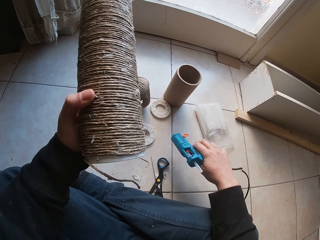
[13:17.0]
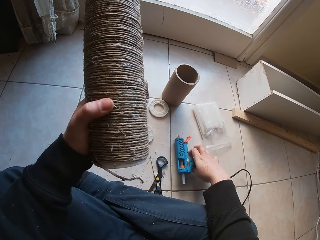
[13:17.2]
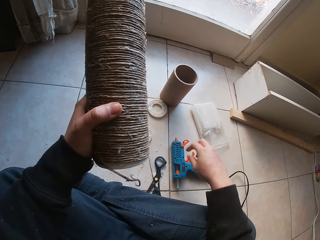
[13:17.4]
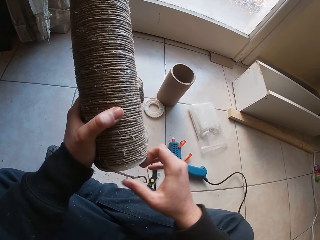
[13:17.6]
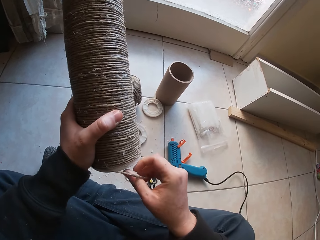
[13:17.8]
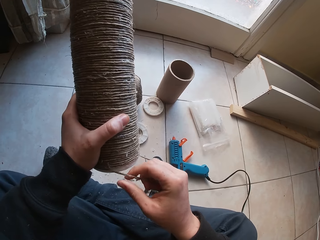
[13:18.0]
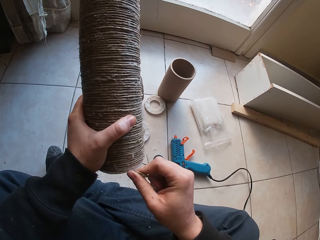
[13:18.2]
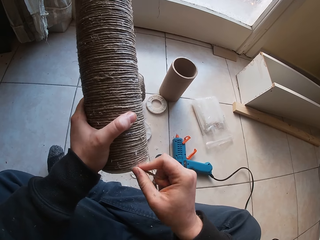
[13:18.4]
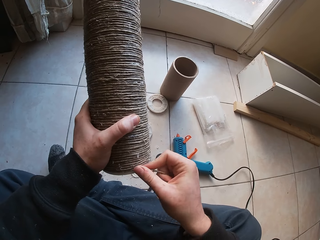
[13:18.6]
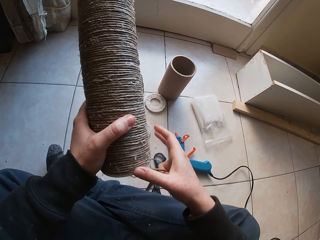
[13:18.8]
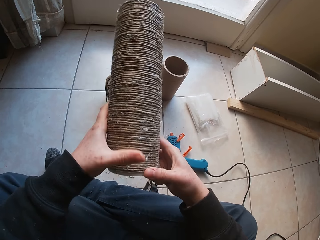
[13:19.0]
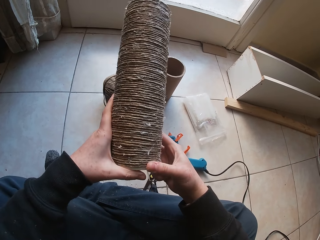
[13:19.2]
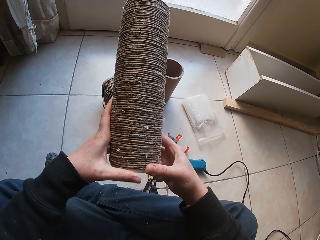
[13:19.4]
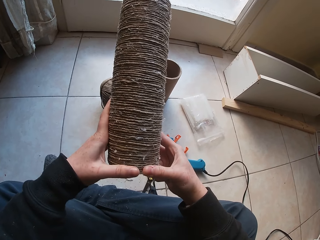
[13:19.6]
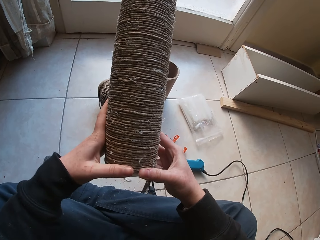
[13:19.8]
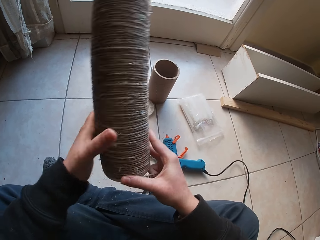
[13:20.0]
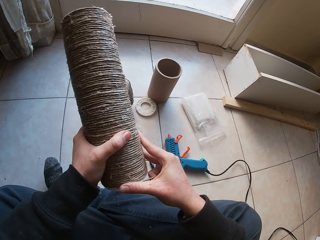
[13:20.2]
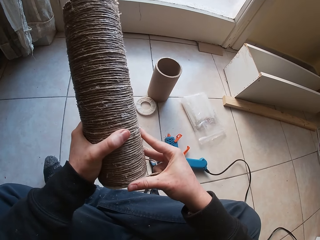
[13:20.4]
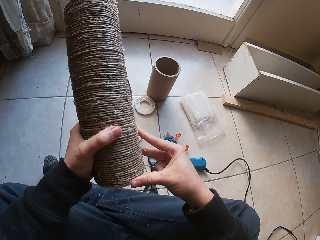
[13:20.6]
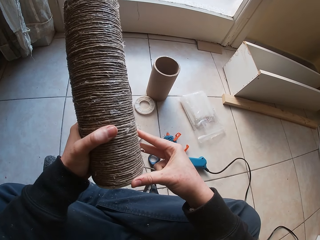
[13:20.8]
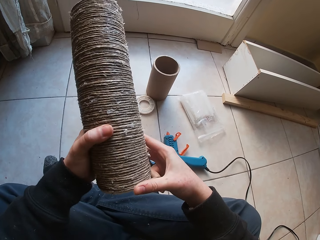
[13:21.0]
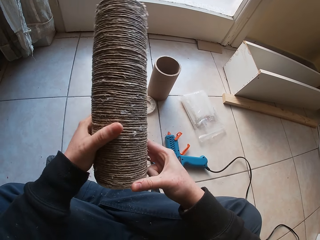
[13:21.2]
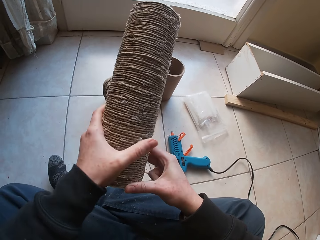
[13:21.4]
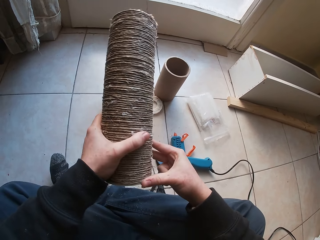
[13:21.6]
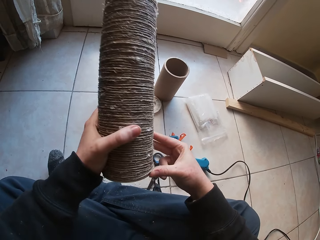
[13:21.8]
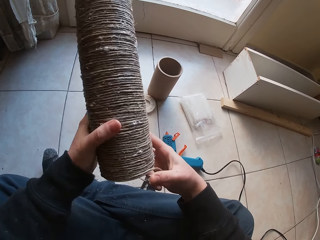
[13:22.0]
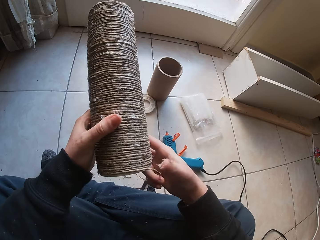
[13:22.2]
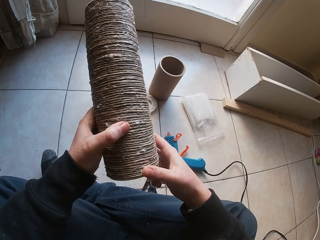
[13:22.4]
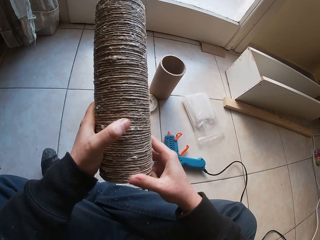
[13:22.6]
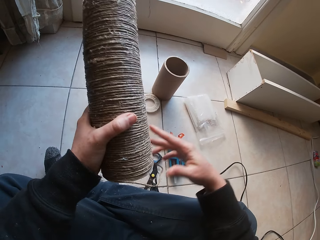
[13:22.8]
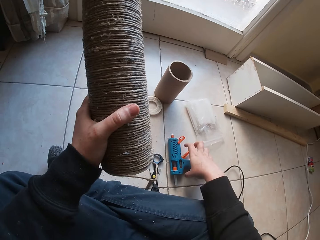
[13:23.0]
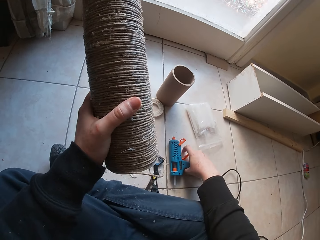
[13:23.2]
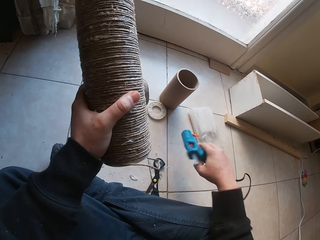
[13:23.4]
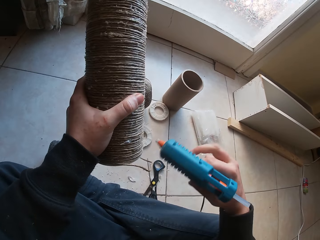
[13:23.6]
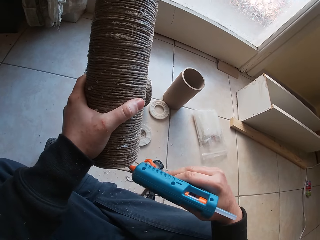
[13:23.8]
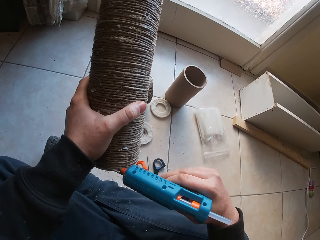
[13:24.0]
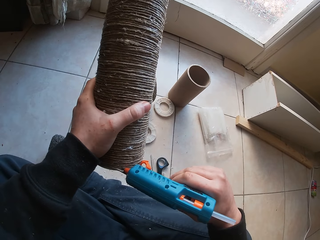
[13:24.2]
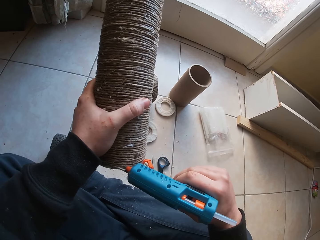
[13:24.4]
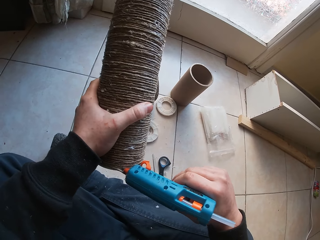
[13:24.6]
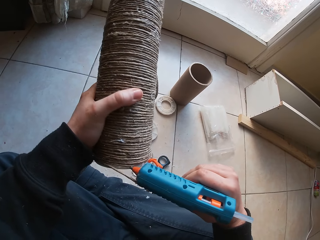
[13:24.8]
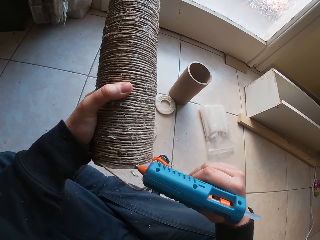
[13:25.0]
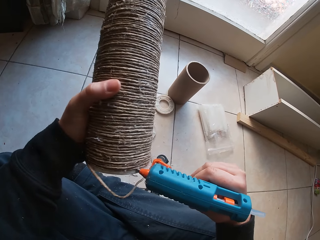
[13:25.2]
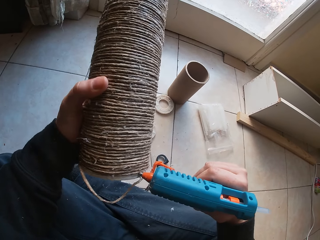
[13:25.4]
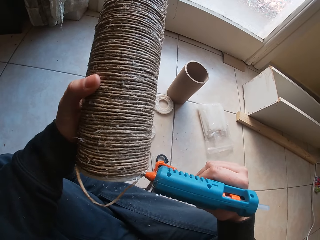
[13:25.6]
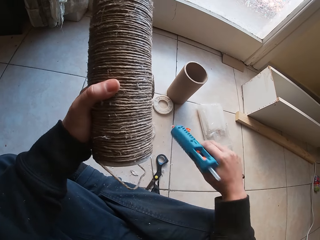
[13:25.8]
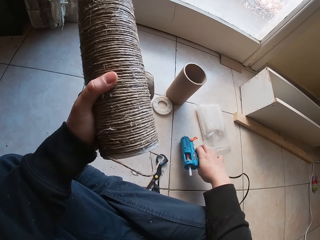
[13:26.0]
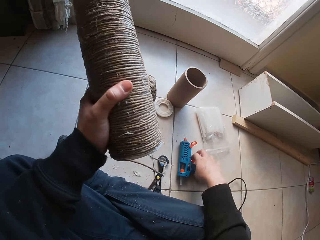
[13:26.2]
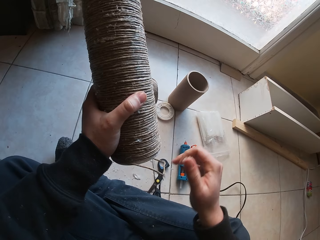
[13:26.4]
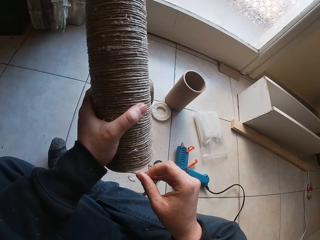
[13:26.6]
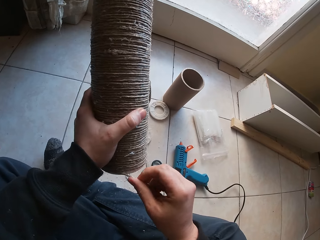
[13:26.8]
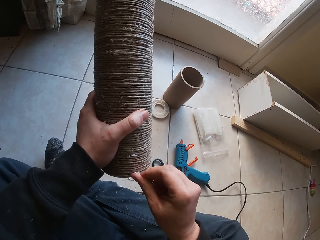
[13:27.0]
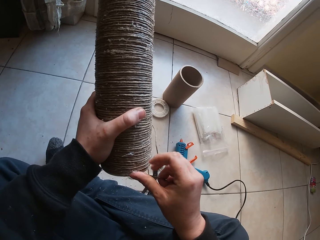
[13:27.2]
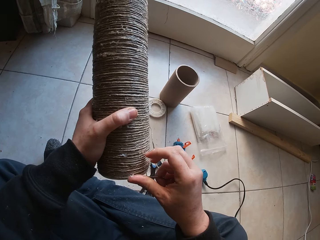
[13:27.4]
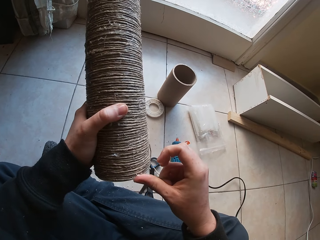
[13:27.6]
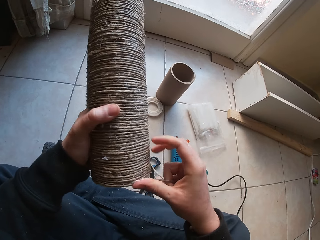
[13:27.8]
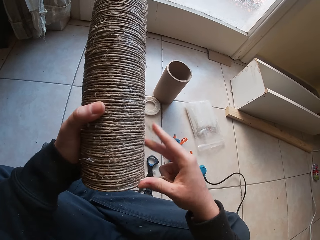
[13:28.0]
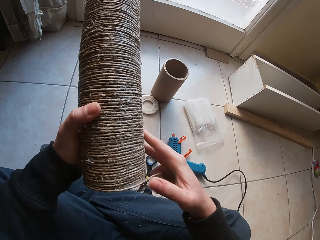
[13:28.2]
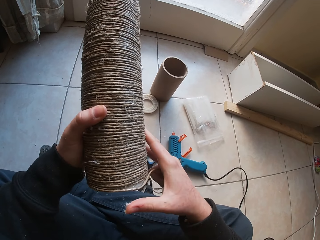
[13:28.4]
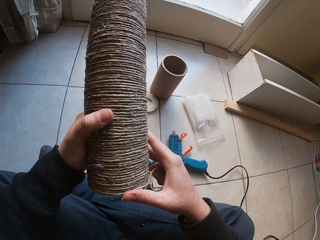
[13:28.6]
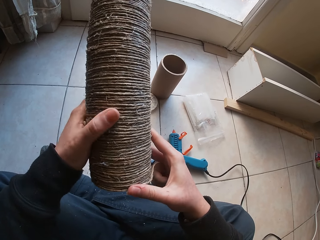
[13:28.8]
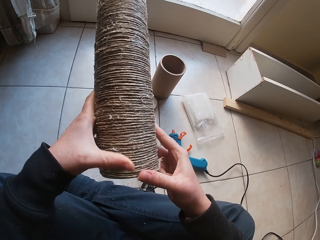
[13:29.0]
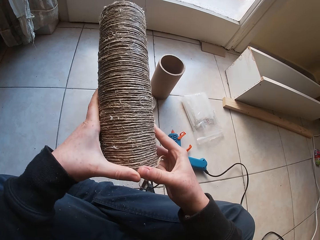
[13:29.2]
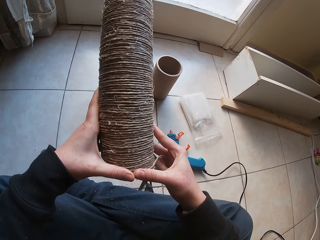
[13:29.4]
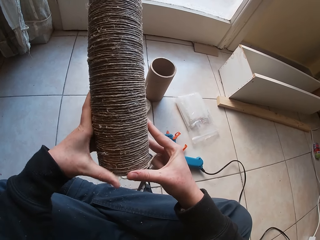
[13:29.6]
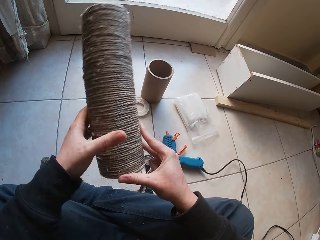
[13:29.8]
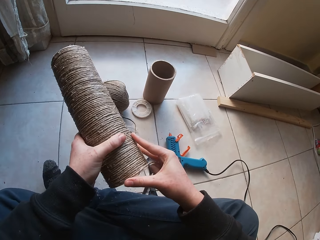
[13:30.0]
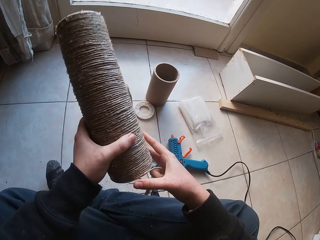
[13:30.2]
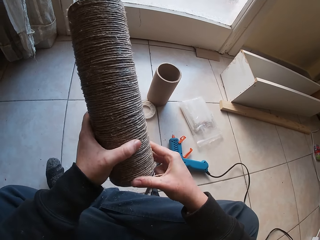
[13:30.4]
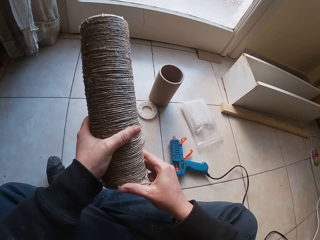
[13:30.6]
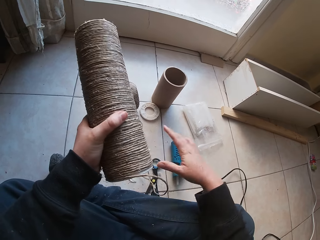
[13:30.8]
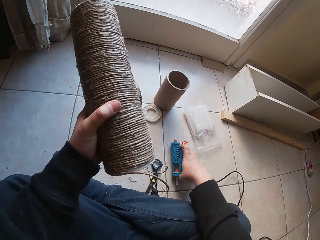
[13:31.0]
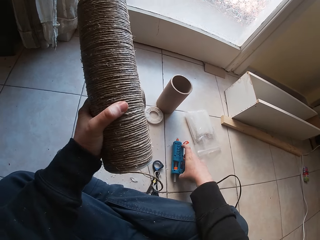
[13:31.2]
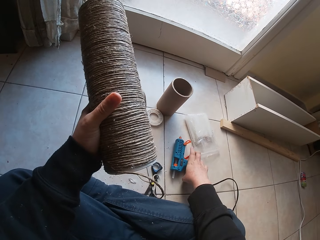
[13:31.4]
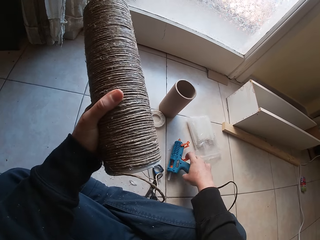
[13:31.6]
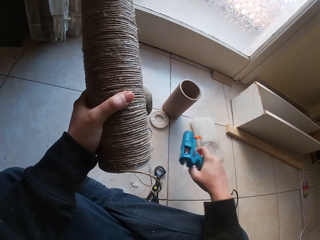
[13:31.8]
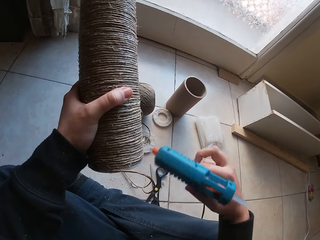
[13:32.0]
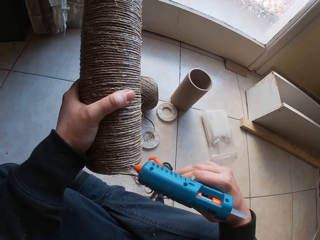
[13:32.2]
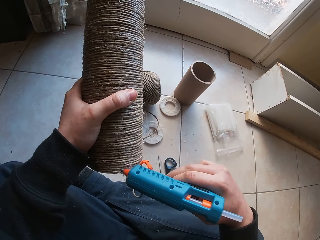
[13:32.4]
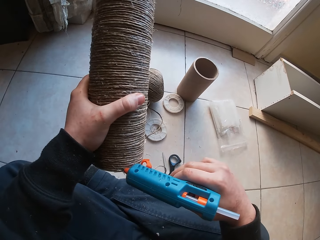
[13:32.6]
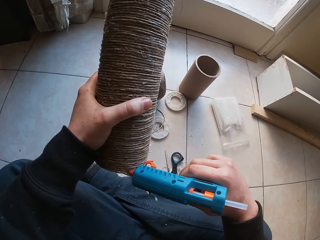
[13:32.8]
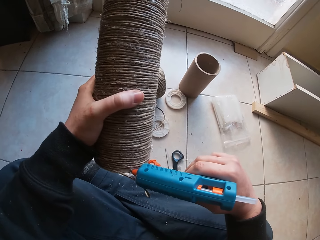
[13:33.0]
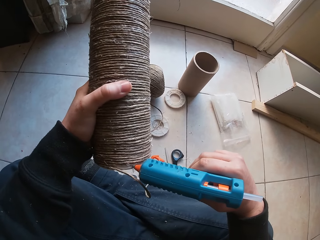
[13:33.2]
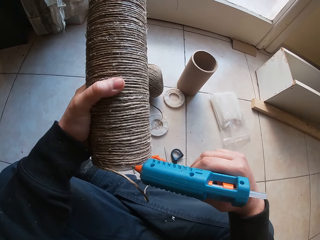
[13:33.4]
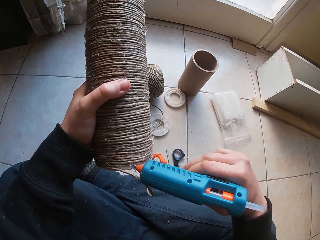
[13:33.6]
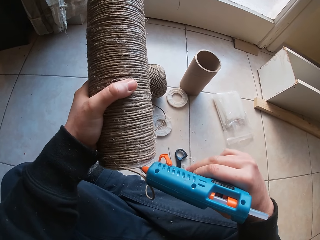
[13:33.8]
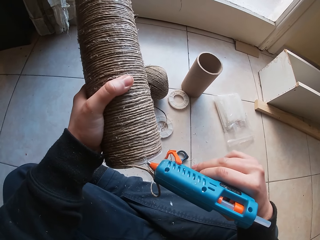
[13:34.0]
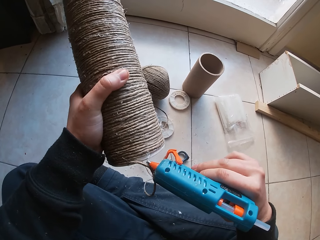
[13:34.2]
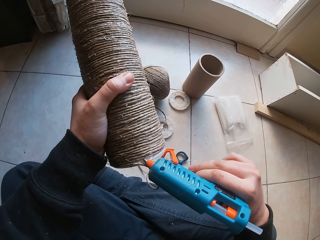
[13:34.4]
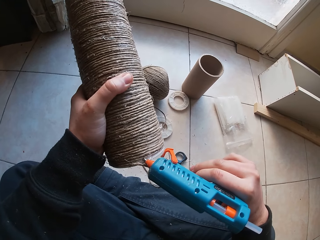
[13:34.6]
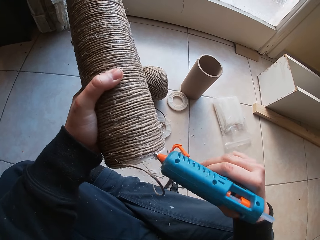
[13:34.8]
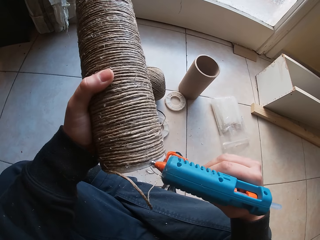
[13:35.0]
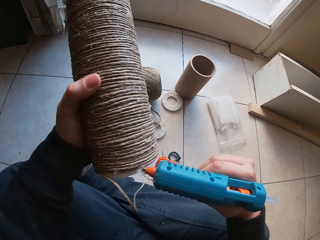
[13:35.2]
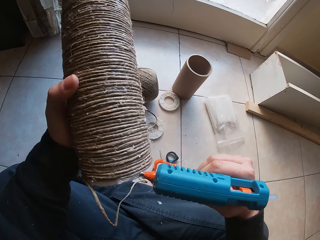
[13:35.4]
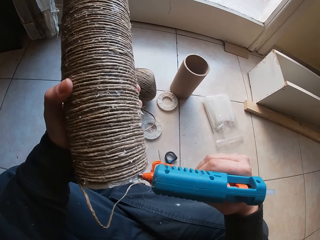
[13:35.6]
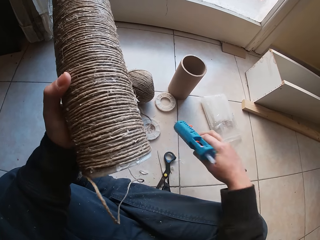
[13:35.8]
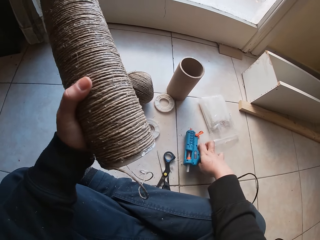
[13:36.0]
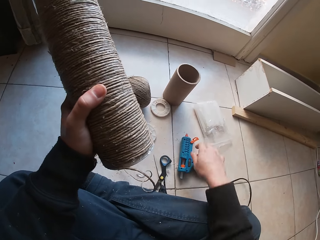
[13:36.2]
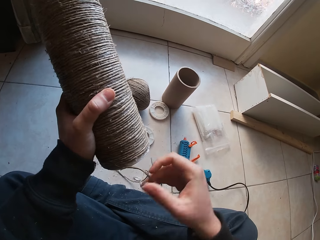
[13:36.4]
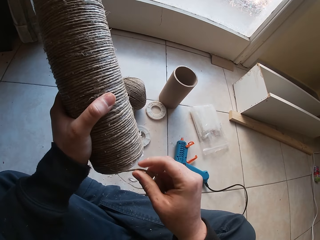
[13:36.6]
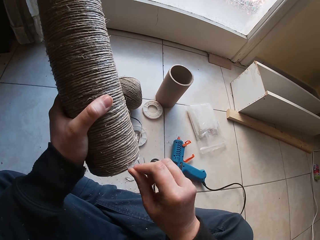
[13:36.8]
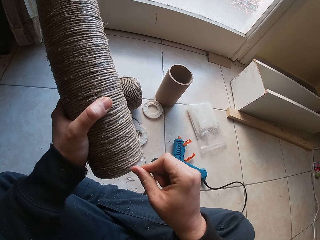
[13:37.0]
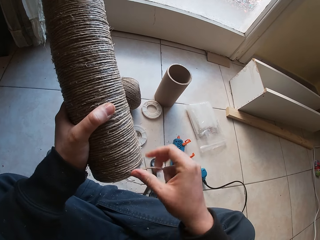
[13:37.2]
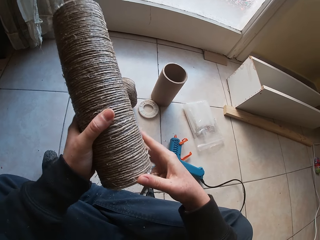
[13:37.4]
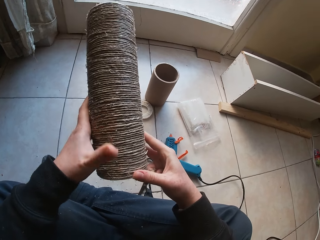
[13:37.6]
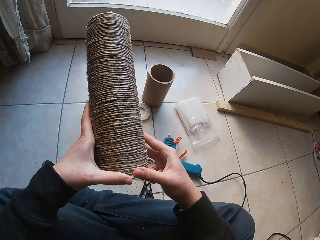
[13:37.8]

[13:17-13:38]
The camera wearer holds a cylinder cardboard. He places the glue gun on the ground with his right hand. He glues the wire rope on the round plastic or cylinder cardboard with his right hand. He holds the cylinder cardboard. He picks the glue gun from the ground with his right hand. He attaches glue to the round plastic with the glue gun in his right hand. He holds the cylinder cardboard. He places the glue gun on the ground with his right hand. He glues the wire rope on the round plastic with his right hand. He picks the glue gun from the ground with his right hand. He holds the cylinder cardboard. He attaches glue to the round plastic with the glue gun in his right hand. He holds the cylinder cardboard. He places the glue gun on the ground with his right hand. He glues the wire rope on the round plastic with his right hand.
